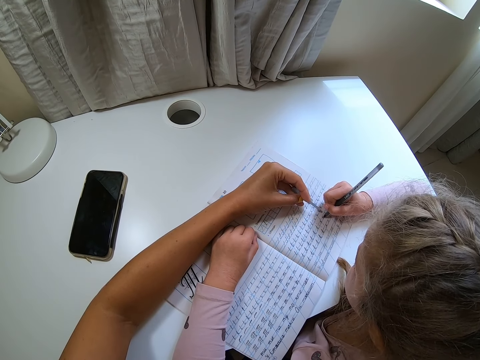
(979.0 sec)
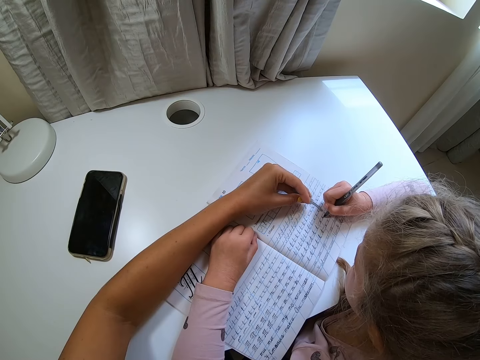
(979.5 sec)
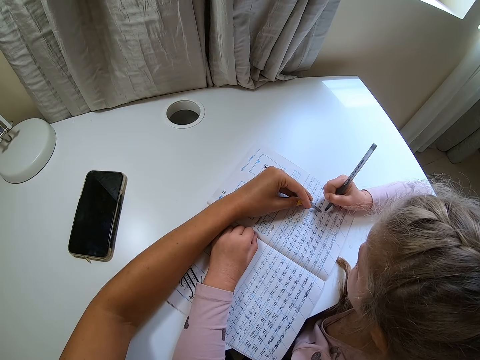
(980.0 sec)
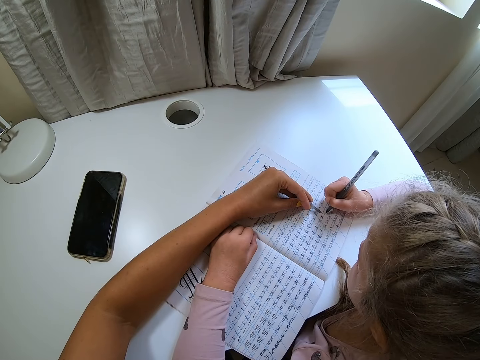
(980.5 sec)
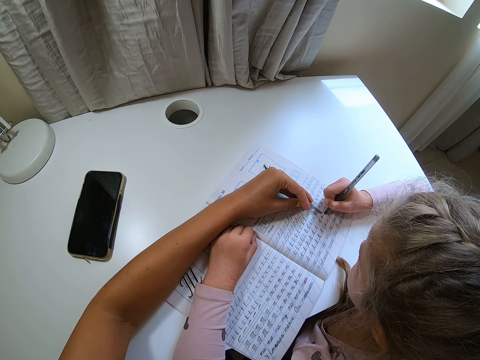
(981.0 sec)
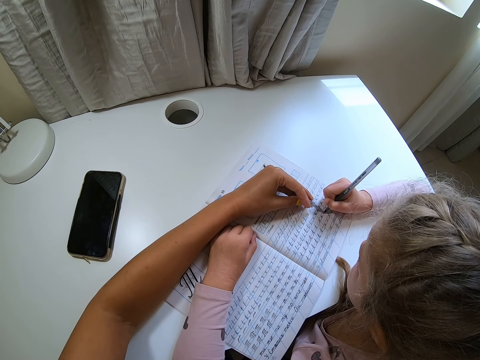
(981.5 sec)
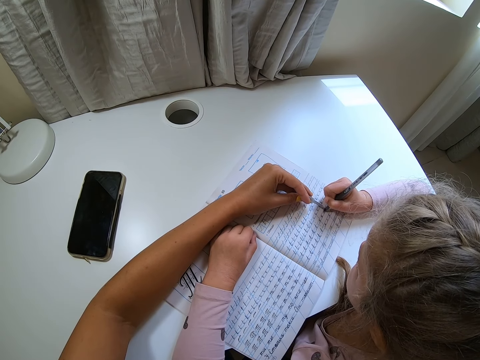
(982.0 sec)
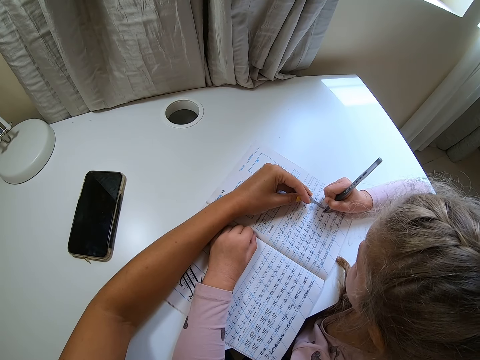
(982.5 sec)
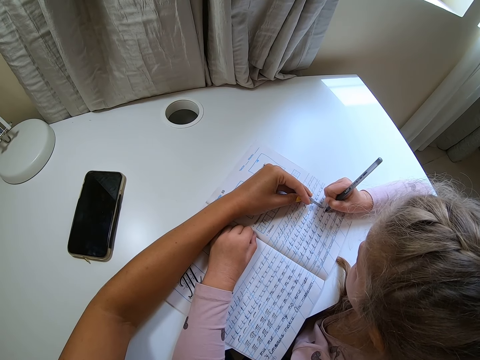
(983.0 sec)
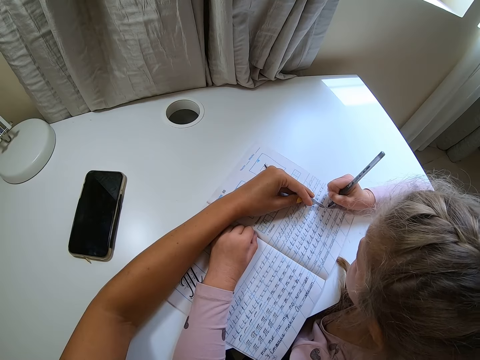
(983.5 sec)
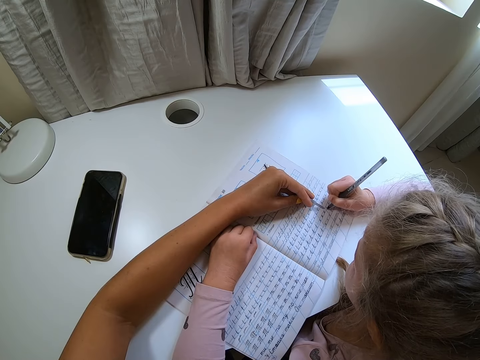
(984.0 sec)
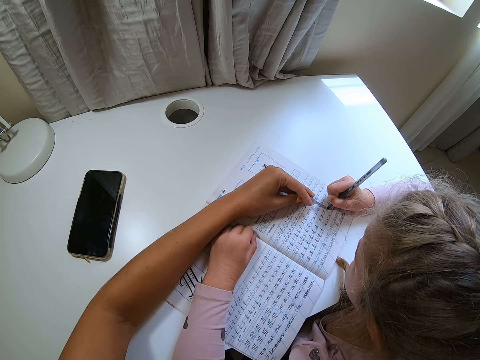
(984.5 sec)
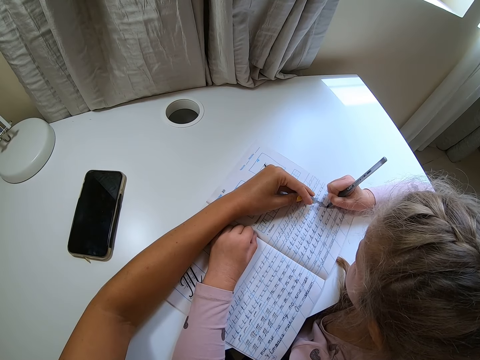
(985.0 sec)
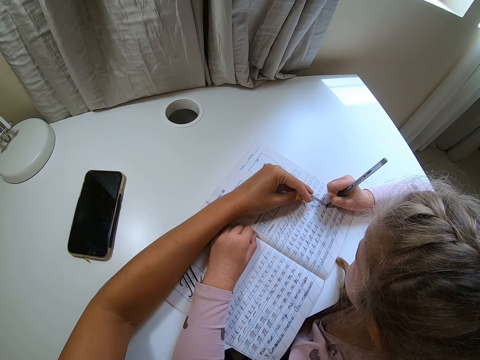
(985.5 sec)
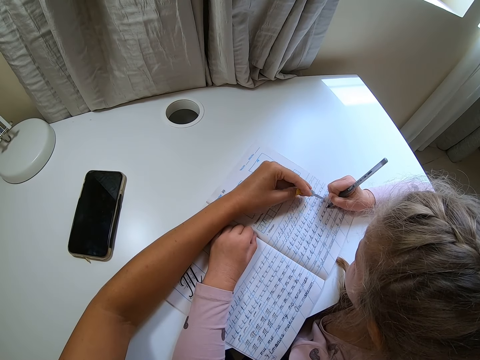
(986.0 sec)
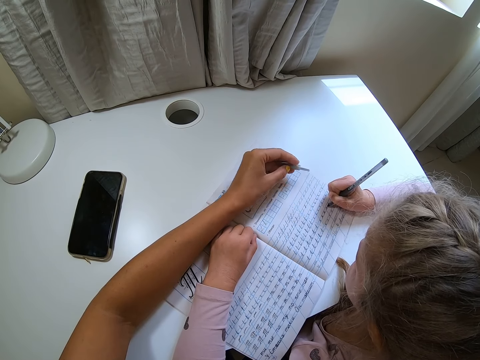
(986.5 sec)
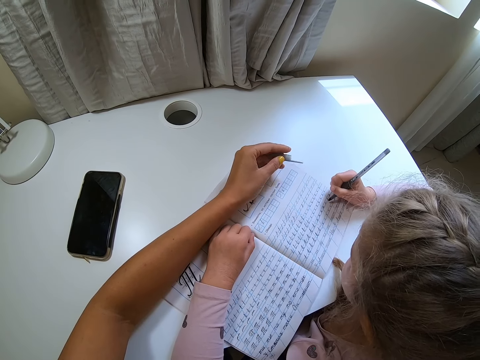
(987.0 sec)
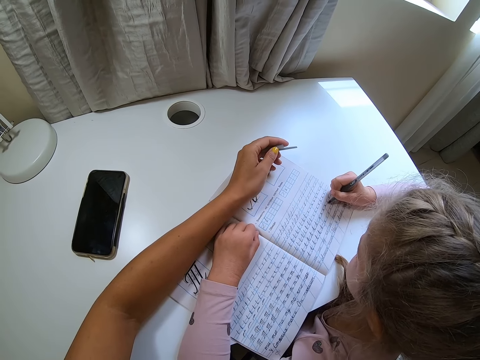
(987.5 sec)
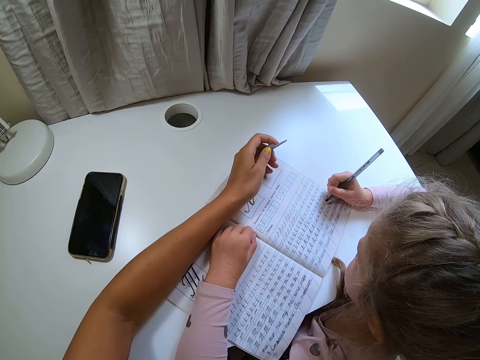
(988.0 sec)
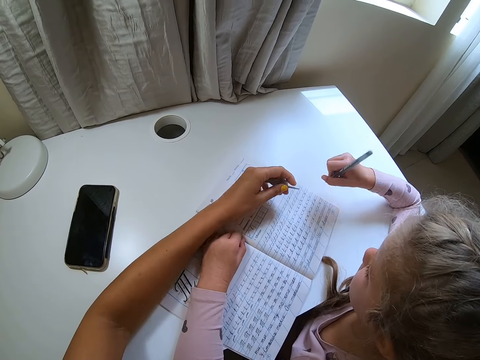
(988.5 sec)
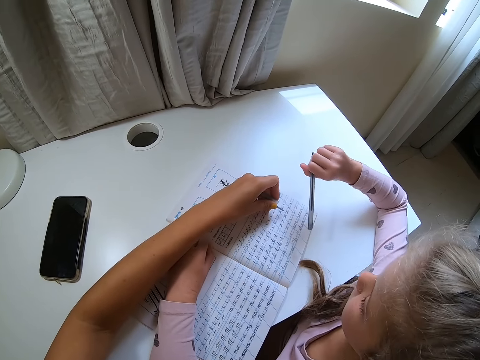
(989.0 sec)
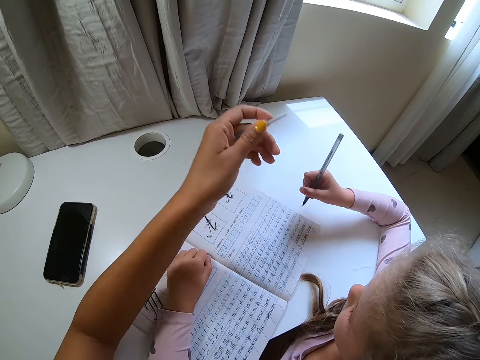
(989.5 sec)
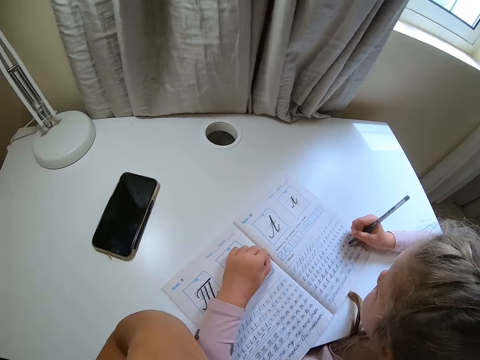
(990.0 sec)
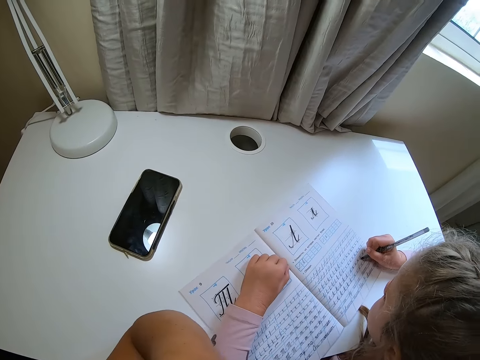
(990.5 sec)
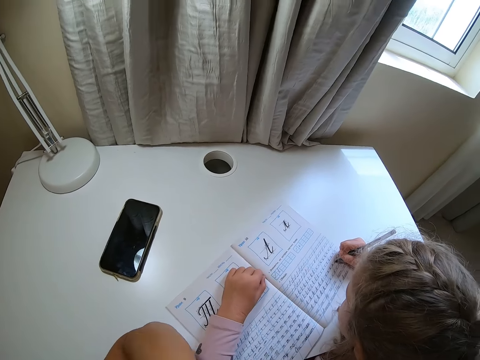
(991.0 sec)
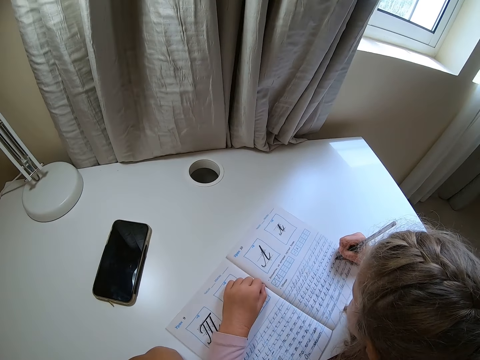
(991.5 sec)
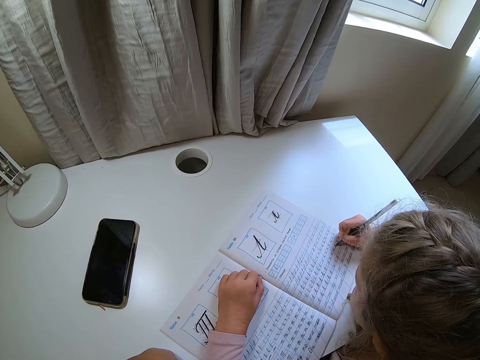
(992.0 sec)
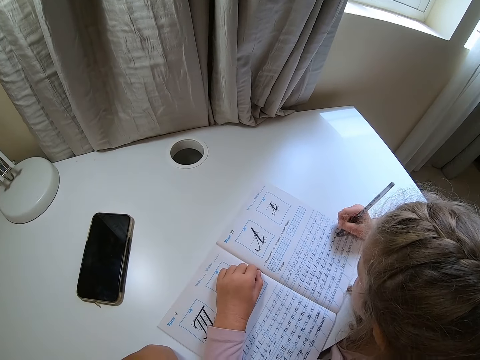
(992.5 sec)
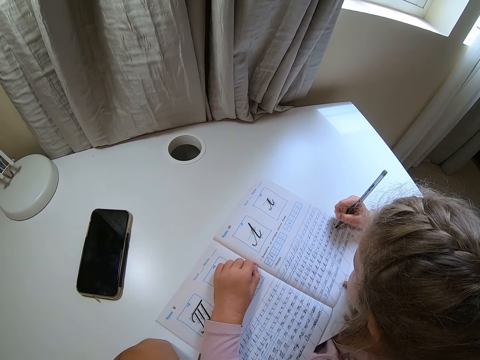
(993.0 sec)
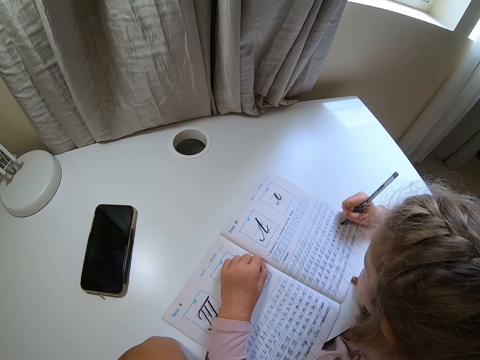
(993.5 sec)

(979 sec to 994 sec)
The camera wearer points at the book. The child writes on the book. The camera wearer points at the book. The child writes on the book. The camera wearer moves the pen cap away. The child lifts the pen. The camera wearer points at the book and lifts a hand. The child writes on the book with the pen.

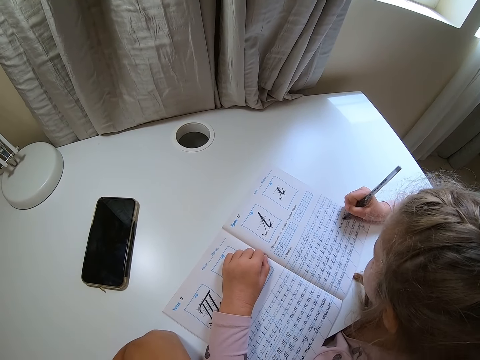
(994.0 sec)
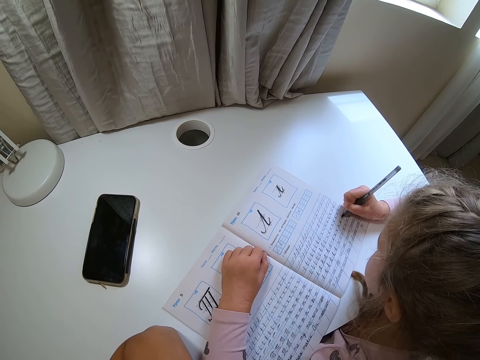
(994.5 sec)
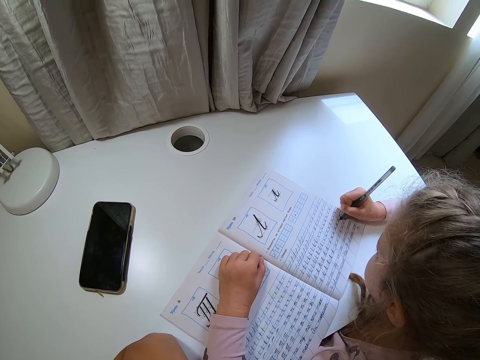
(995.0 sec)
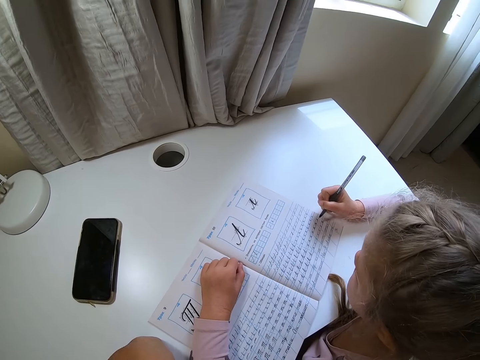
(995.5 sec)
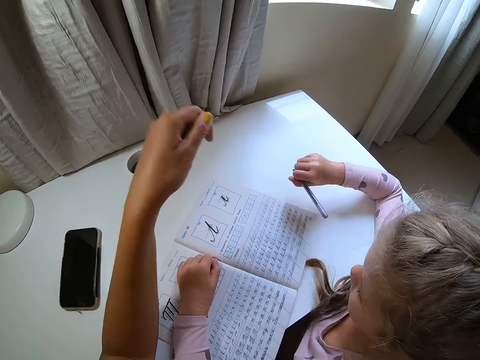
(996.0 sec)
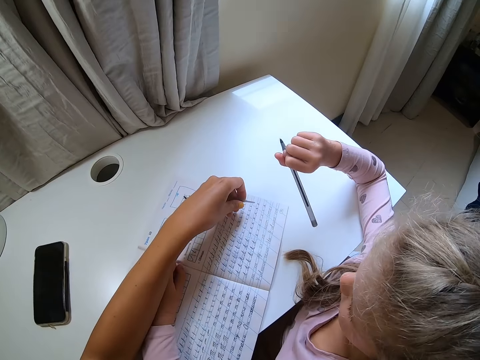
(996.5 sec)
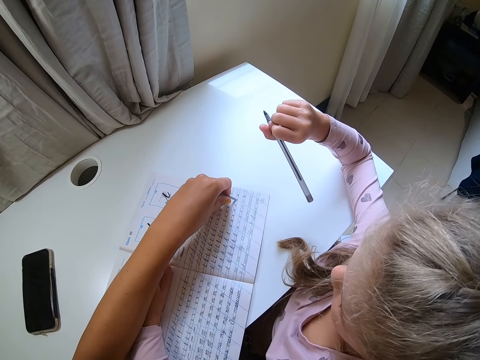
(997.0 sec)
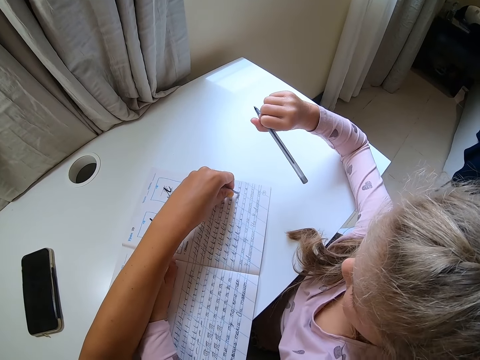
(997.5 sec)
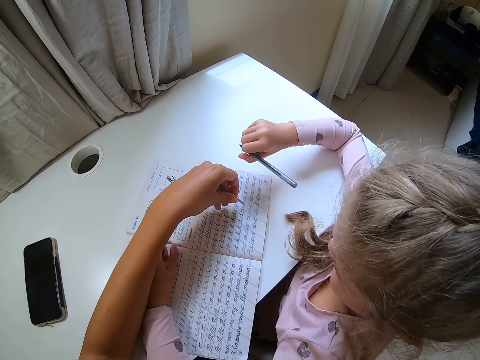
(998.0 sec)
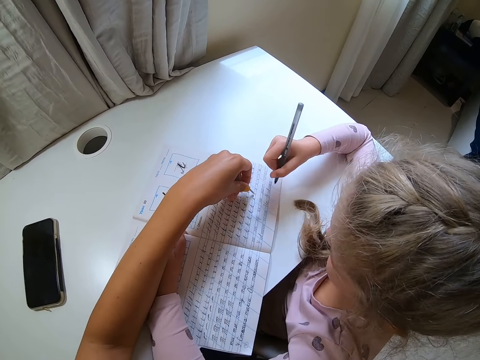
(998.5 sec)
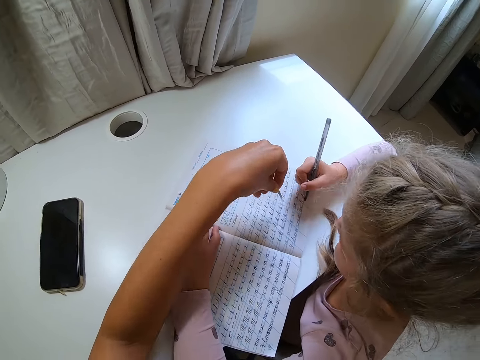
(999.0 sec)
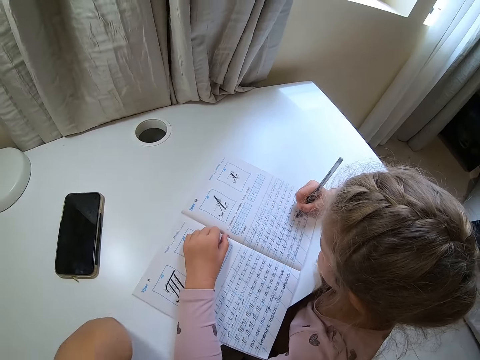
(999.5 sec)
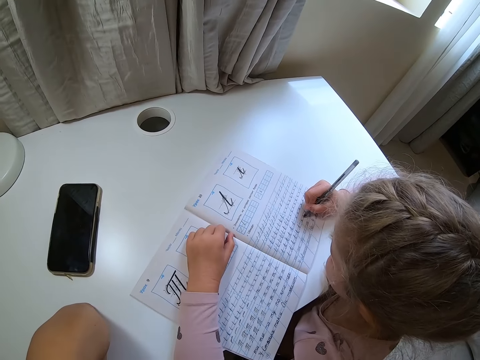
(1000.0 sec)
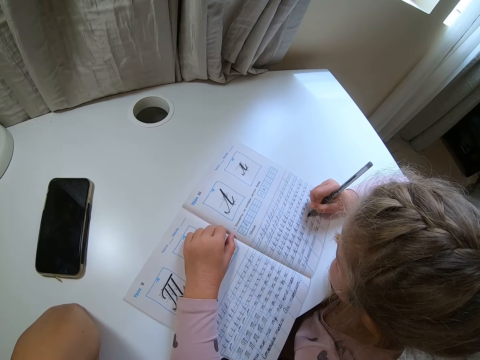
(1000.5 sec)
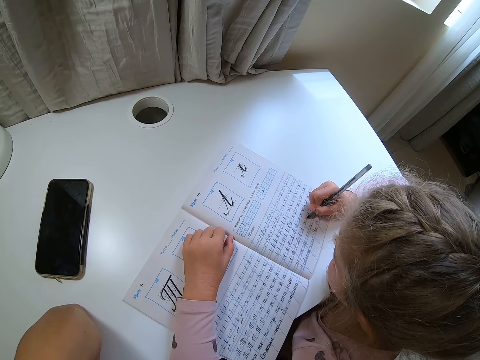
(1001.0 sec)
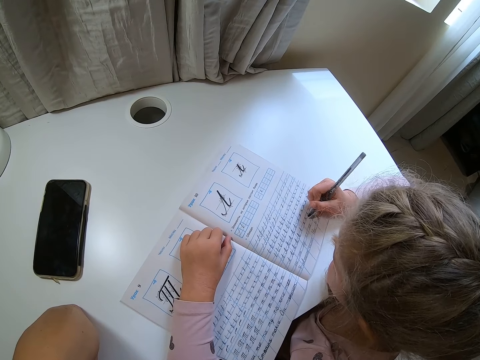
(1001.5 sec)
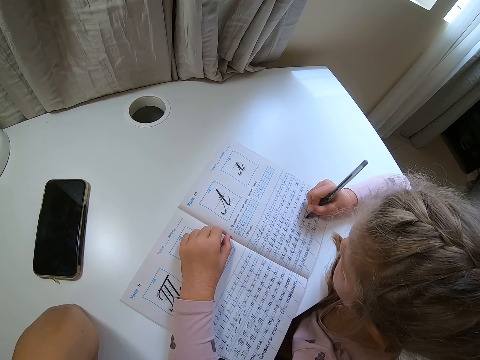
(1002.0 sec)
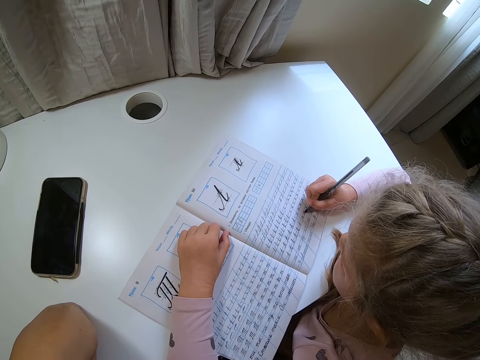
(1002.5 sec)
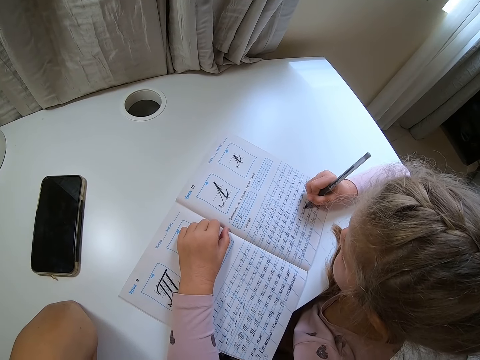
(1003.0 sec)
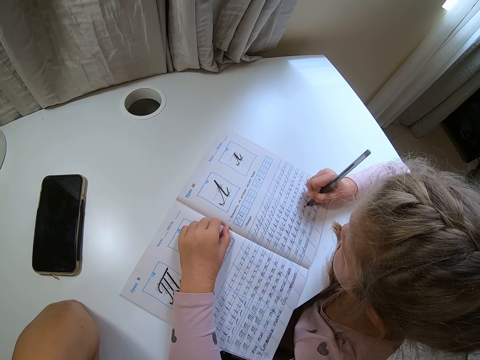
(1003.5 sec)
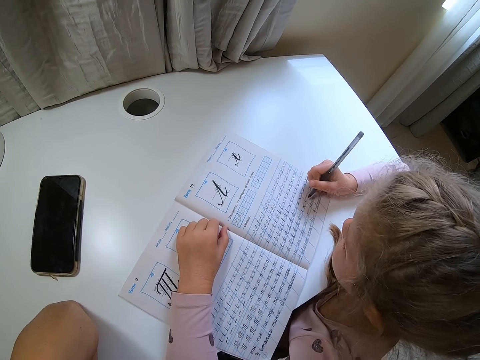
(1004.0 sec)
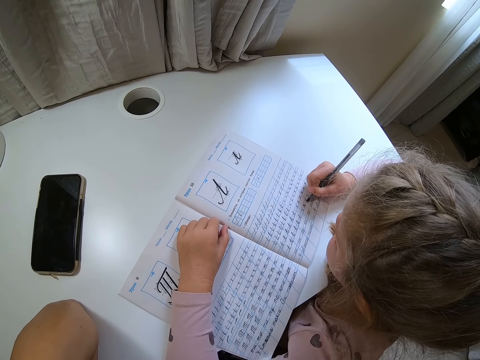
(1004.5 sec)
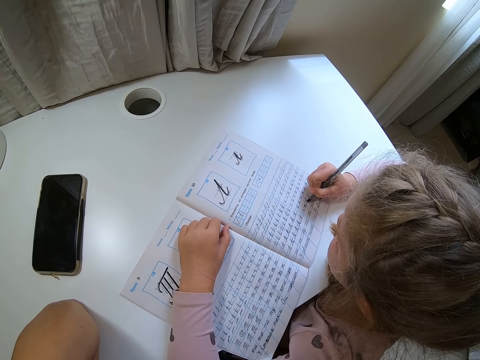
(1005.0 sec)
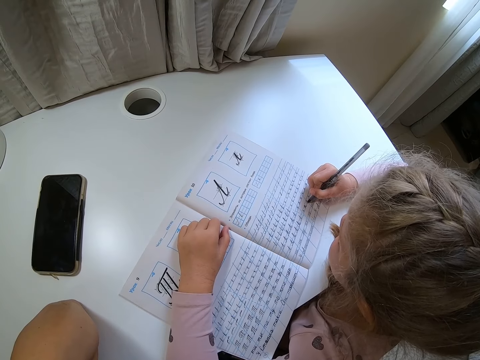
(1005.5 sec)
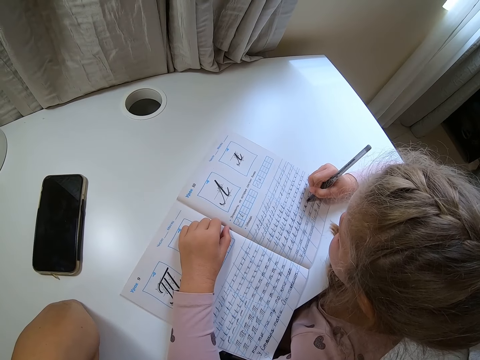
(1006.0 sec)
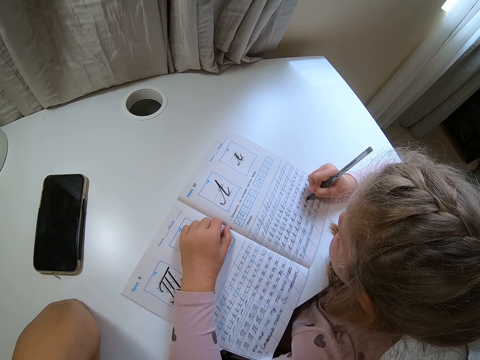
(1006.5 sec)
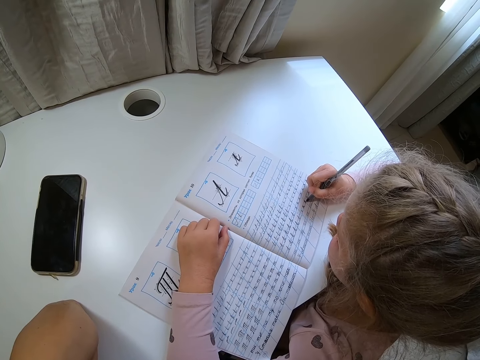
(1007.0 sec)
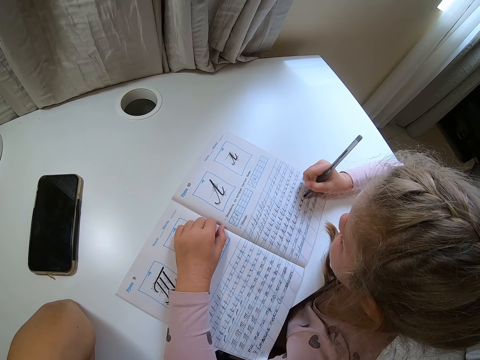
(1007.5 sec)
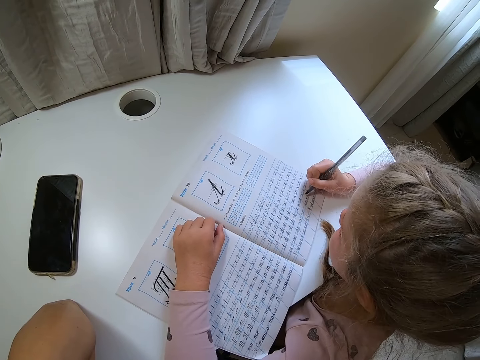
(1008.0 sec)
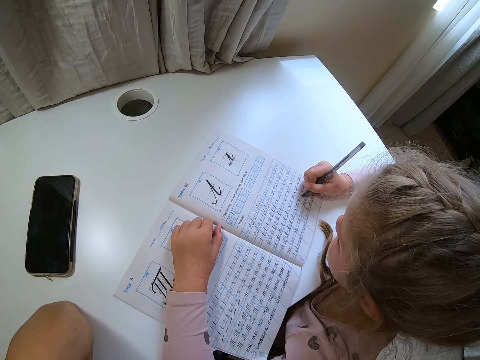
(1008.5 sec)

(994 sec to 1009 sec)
The child lifts the pen. The camera wearer points at the book with the pen cap. They point at the book. The child writes on the book with the pen. The camera wearer lifts a hand.
